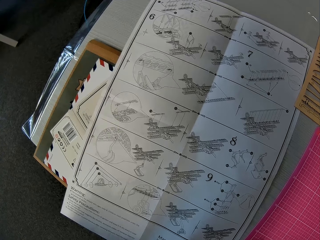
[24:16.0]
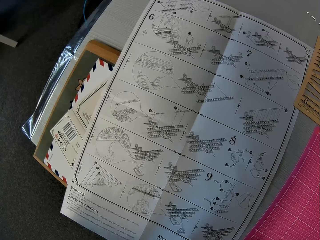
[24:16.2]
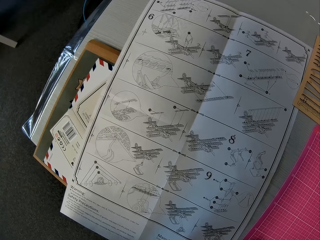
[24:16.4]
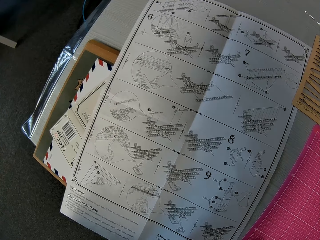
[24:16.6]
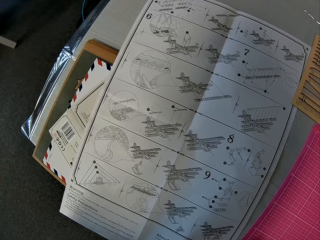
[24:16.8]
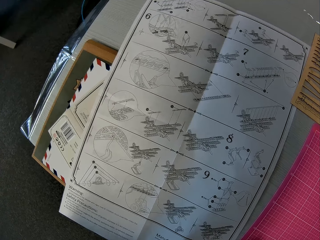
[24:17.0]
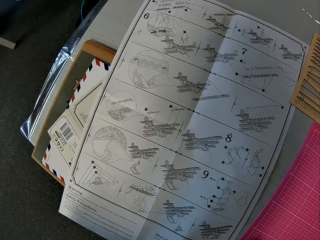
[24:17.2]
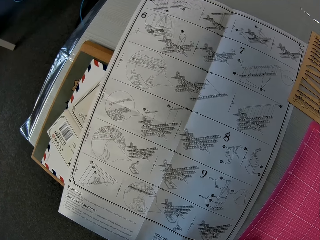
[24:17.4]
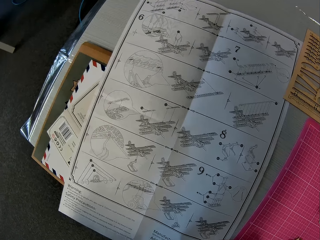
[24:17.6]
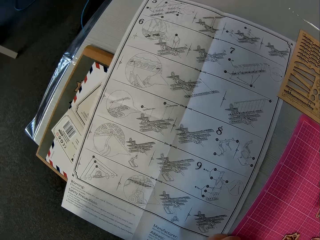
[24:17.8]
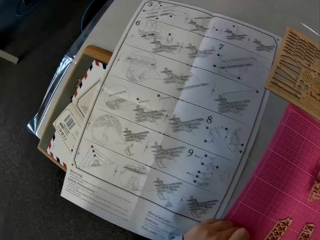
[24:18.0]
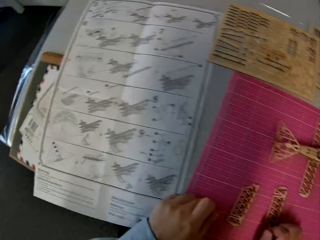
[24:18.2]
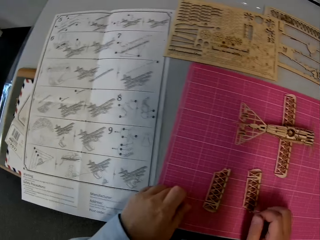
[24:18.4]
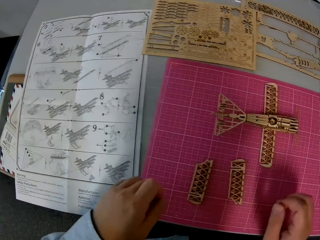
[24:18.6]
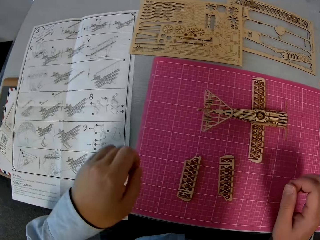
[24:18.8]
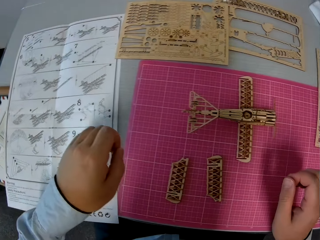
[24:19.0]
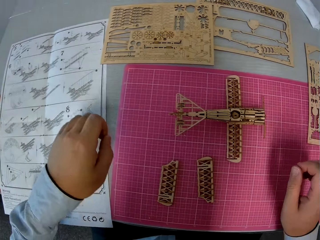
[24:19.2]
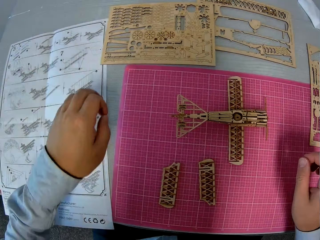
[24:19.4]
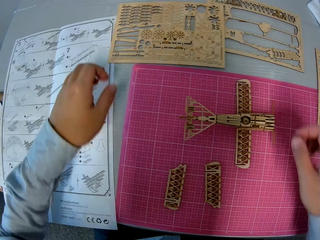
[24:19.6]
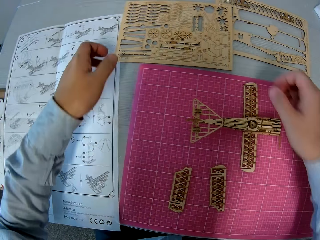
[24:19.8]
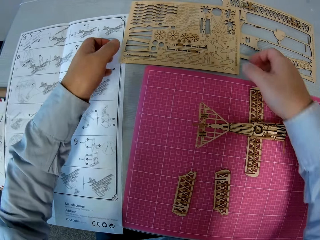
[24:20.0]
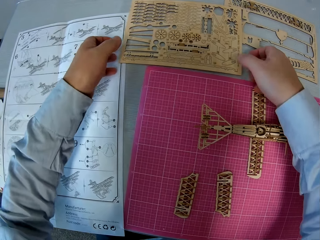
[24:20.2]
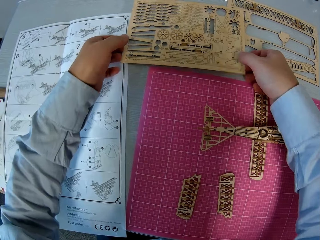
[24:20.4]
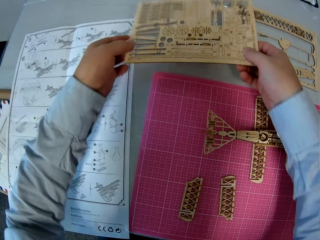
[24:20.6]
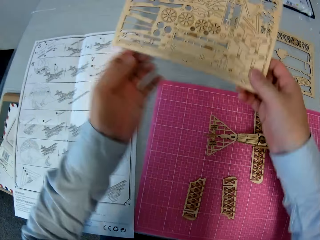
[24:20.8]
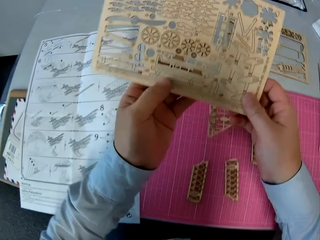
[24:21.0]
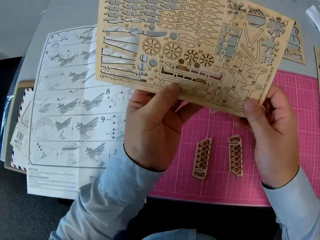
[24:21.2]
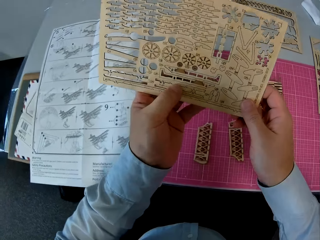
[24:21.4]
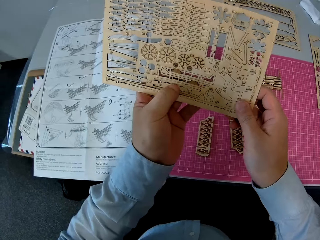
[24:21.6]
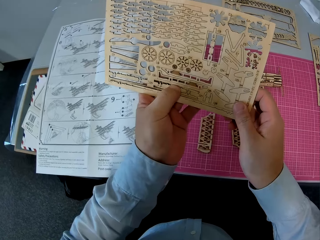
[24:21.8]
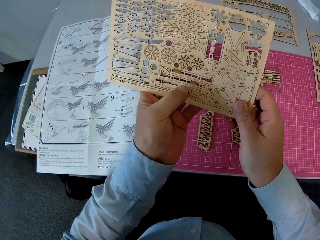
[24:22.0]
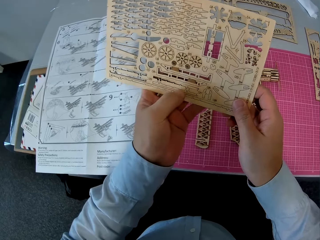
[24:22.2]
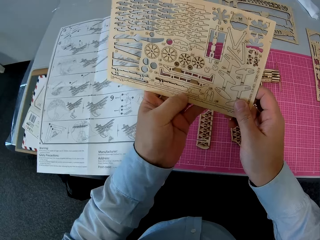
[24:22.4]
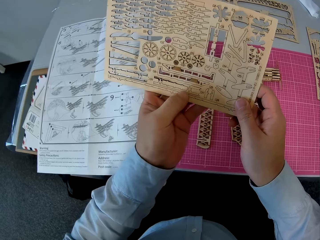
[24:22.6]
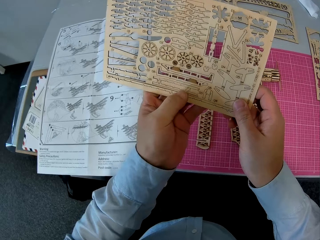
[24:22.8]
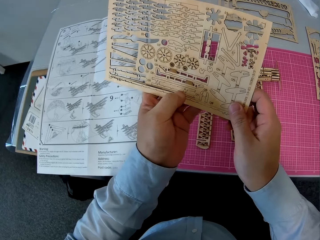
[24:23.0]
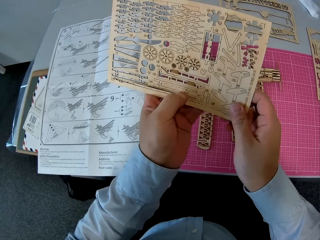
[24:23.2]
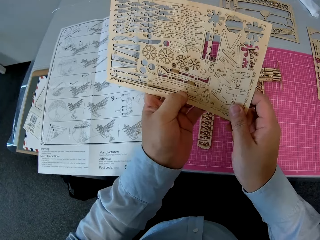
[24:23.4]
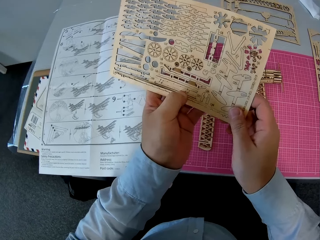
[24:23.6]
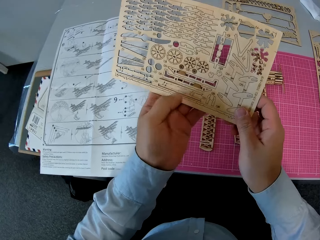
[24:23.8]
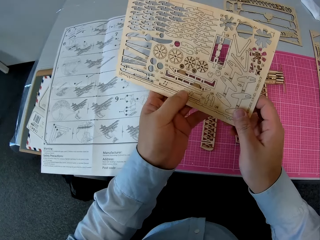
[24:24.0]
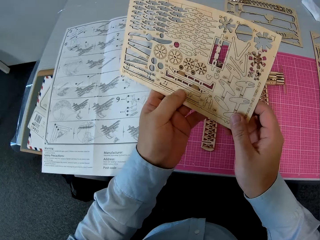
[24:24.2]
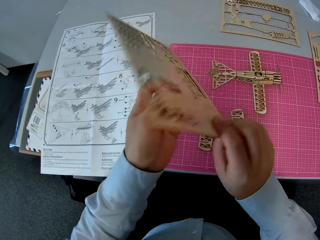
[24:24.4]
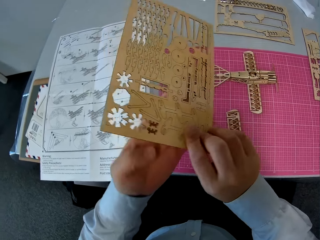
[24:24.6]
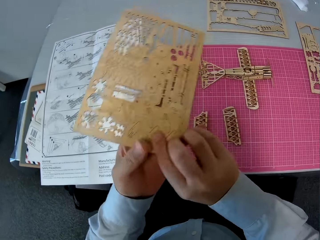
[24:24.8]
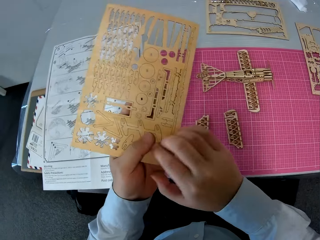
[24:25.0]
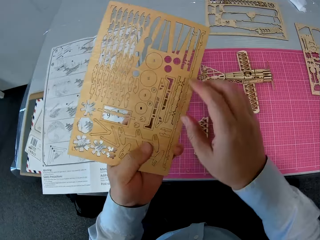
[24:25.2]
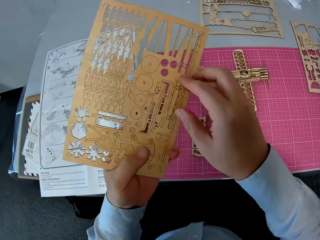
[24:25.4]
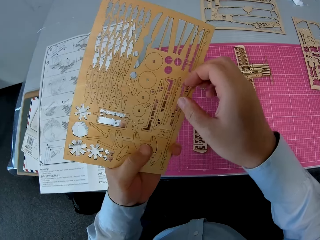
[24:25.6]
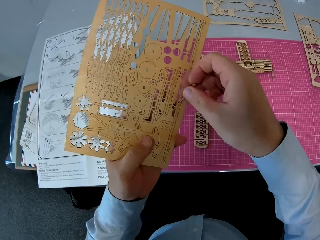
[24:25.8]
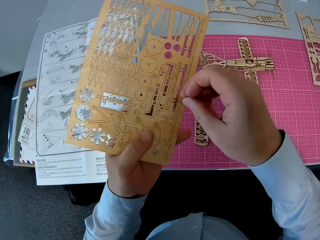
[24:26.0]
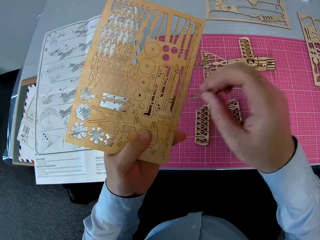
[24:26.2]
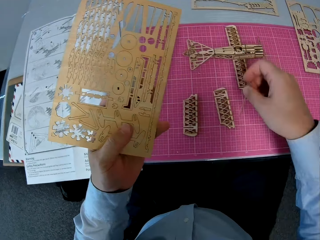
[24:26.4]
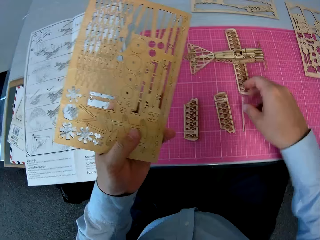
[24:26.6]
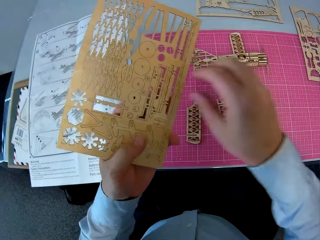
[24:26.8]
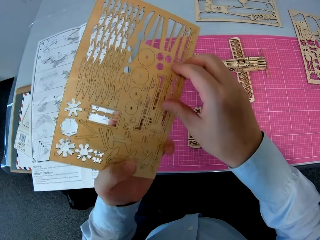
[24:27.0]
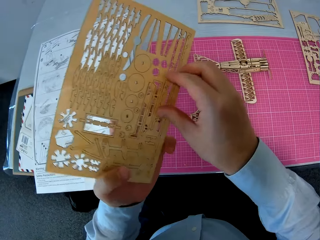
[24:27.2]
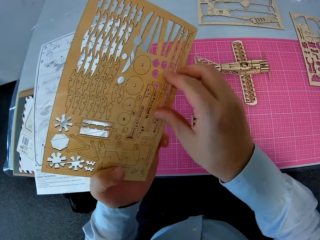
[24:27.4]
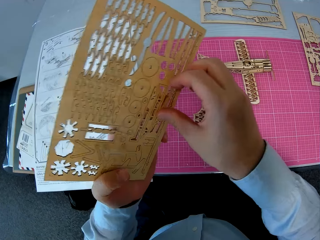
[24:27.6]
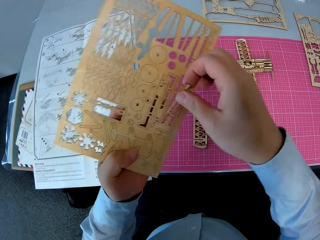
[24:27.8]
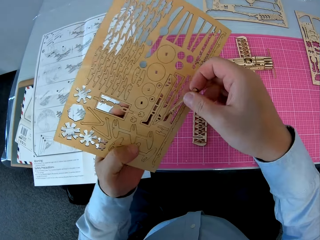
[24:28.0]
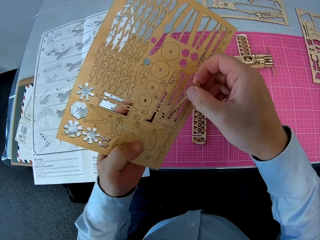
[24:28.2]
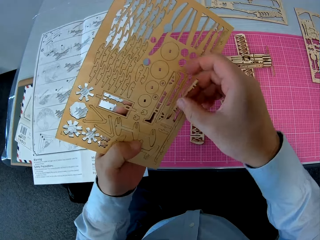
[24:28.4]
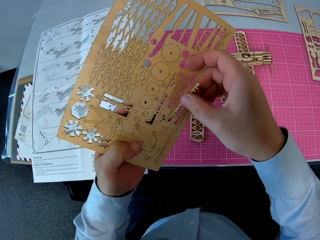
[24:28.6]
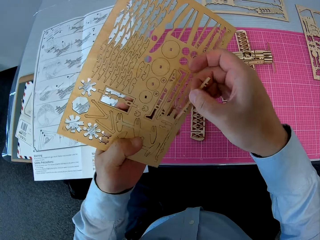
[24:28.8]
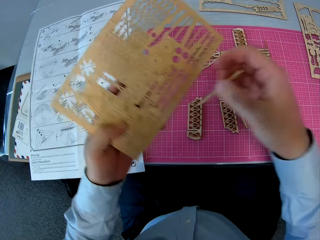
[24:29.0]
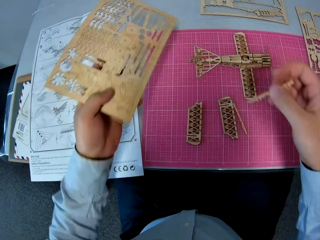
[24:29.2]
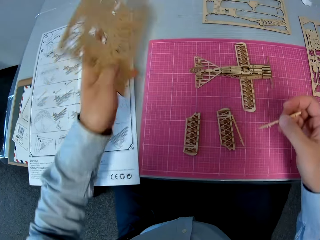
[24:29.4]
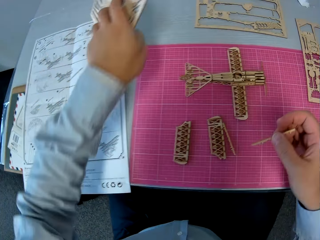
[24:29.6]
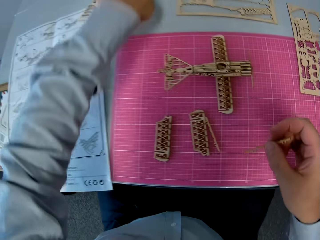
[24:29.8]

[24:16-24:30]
The camera wearer looks at something on the graph board. He takes a jigsaw puzzle pattern or construction kit board on a table with both hands. He pushes a puzzle piece from the pattern. He removes a piece from the construction kit board with his right hand. He rotates the jigsaw puzzle pattern. He drops the piece on the table with his right hand. He removes a piece from the construction kit board with his right hand.

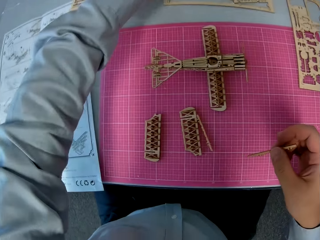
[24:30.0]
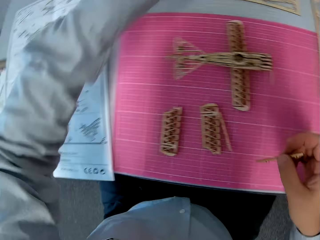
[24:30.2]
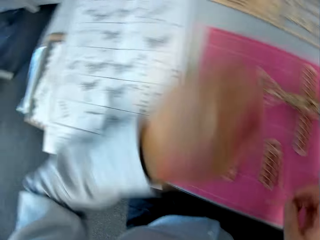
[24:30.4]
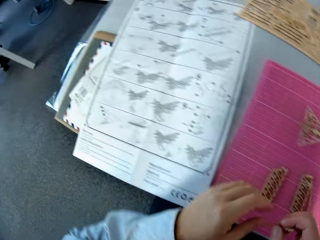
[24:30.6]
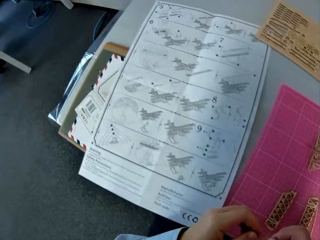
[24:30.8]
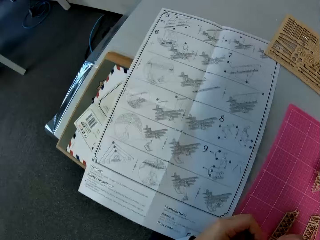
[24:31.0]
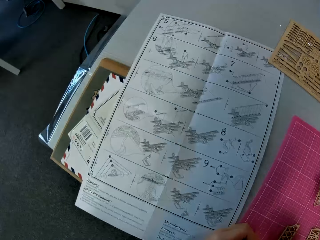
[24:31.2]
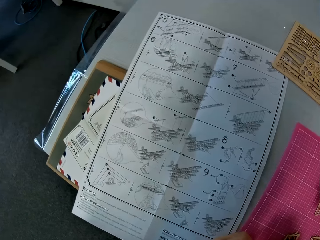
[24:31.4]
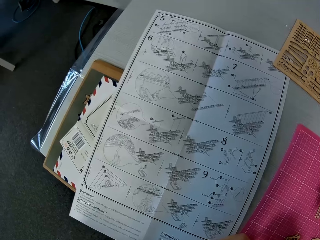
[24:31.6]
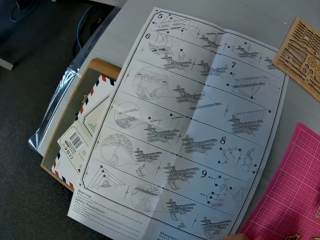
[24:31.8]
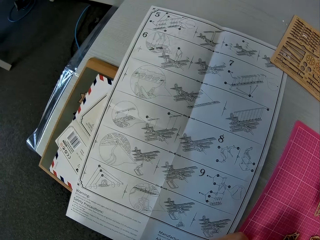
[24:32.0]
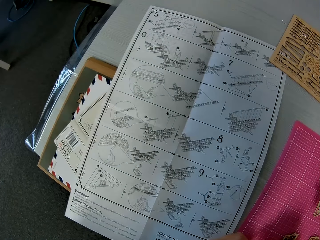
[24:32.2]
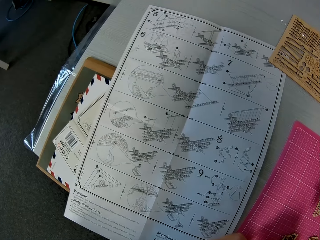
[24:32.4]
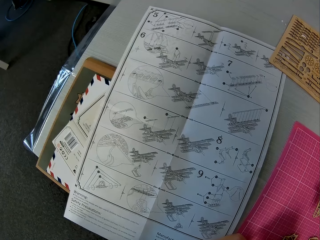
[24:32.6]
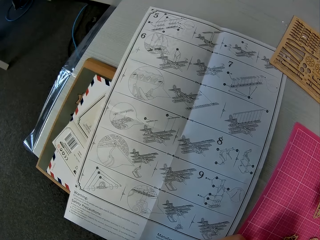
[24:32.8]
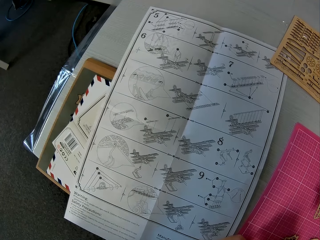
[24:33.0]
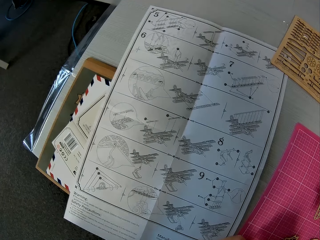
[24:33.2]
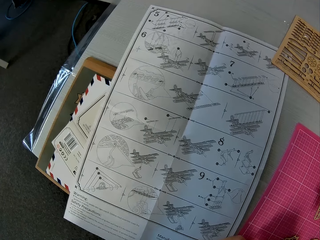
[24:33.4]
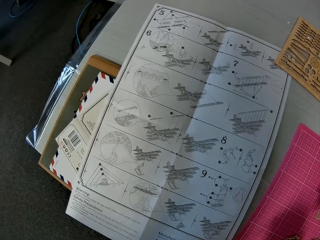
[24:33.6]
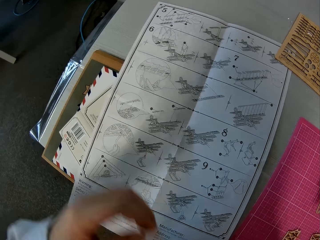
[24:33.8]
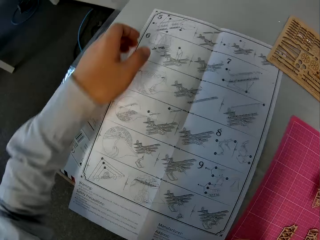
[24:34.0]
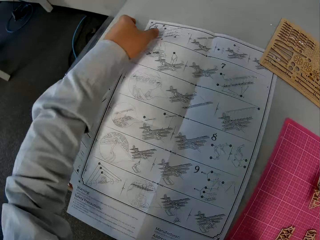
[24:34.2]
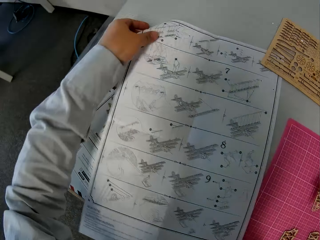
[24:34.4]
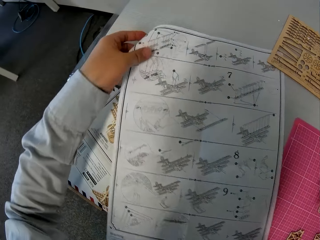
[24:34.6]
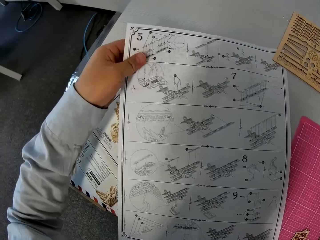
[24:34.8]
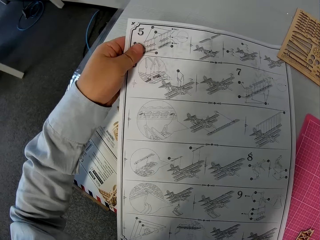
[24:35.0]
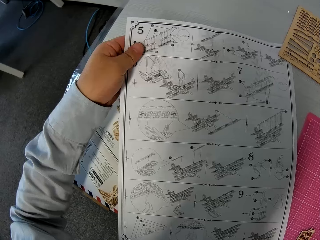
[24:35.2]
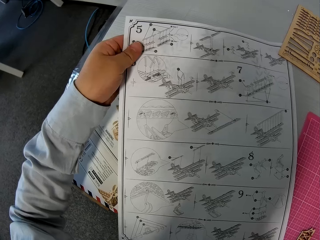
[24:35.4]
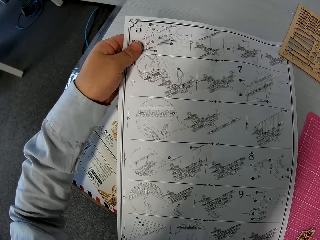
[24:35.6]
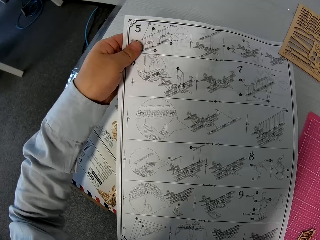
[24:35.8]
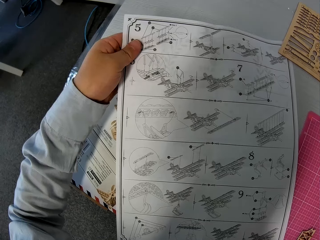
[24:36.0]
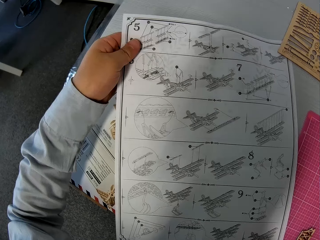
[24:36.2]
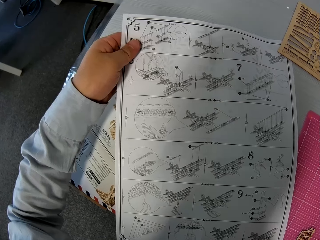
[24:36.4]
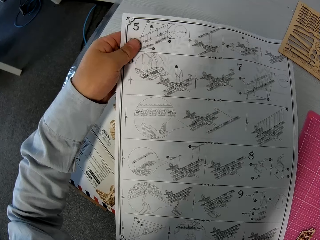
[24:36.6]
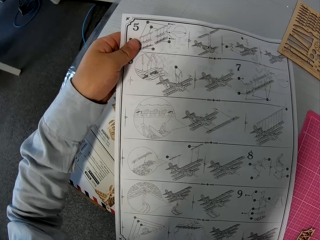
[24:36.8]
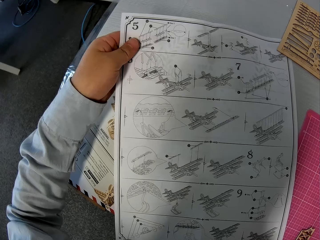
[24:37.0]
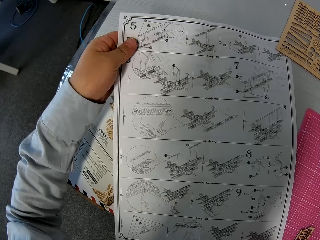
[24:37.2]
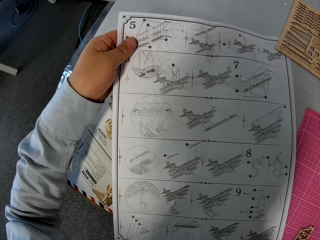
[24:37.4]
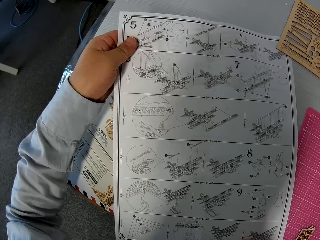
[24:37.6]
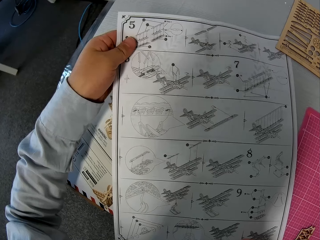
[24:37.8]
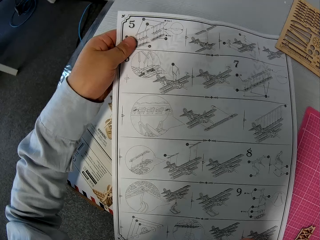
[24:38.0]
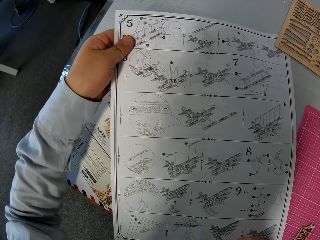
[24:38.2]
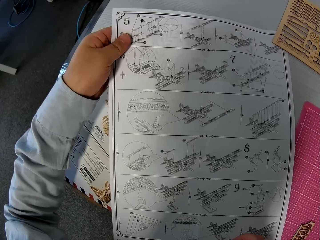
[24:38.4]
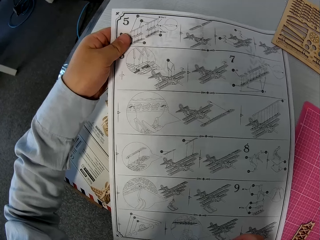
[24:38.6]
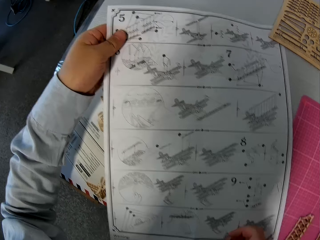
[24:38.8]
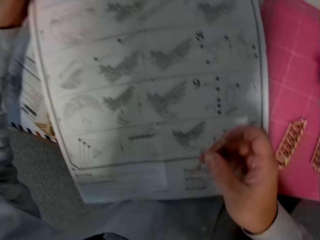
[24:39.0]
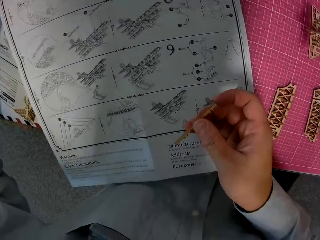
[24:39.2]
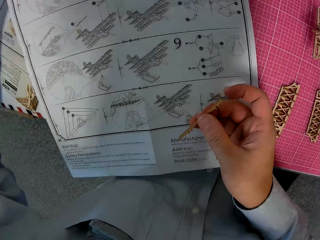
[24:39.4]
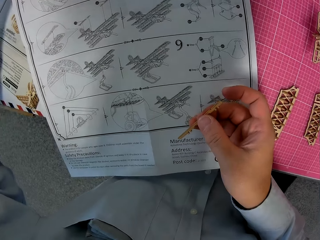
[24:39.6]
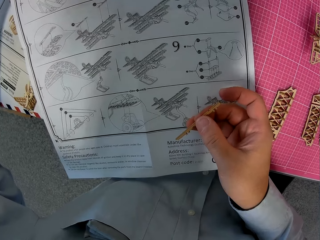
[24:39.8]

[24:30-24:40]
The camera wearer puts the puzzle pattern on the table with his left hand. He holds the puzzle piece with the right hand. He looks at the manual paper on the left side. He holds the manual paper with the left hand. He views the manual paper.
